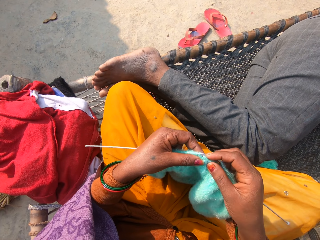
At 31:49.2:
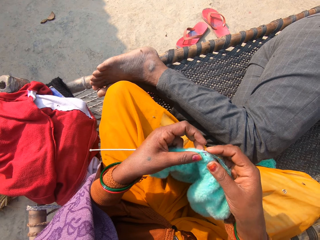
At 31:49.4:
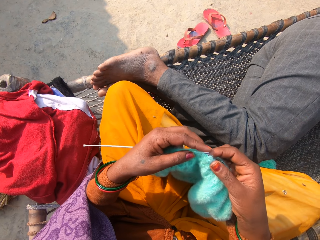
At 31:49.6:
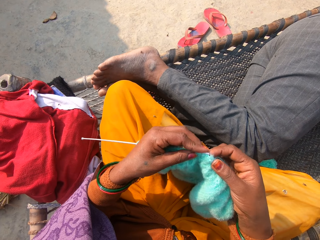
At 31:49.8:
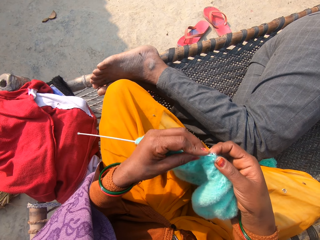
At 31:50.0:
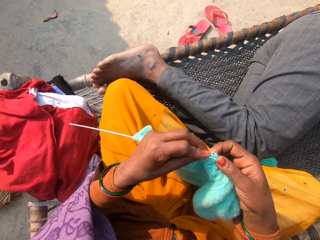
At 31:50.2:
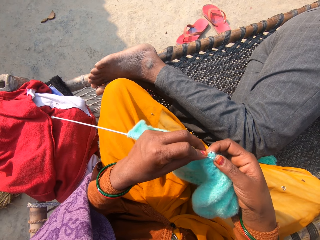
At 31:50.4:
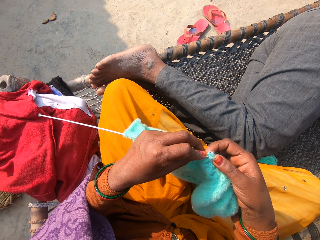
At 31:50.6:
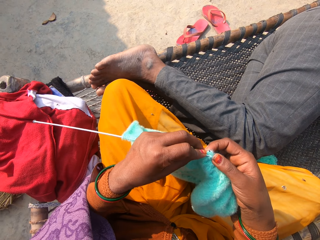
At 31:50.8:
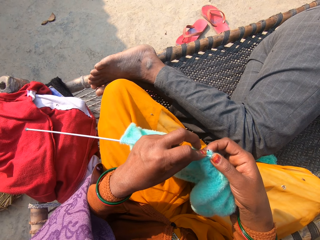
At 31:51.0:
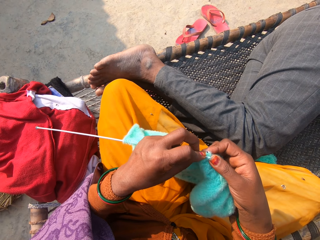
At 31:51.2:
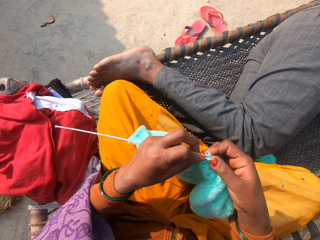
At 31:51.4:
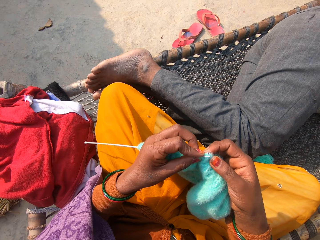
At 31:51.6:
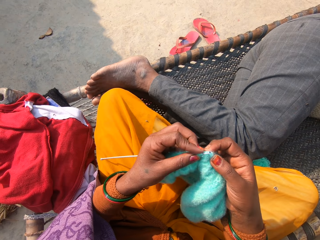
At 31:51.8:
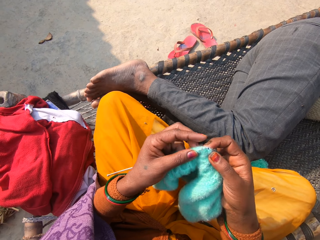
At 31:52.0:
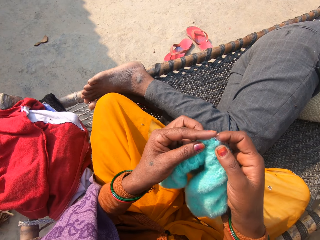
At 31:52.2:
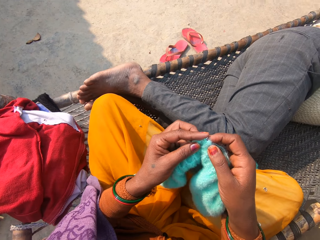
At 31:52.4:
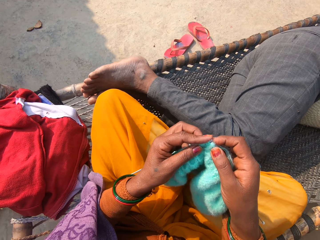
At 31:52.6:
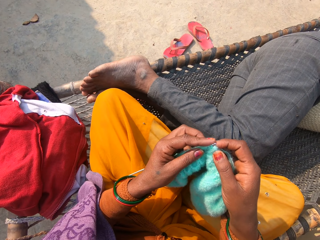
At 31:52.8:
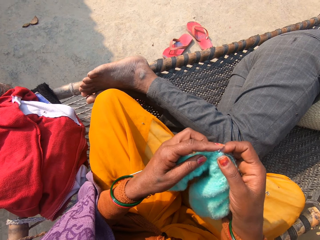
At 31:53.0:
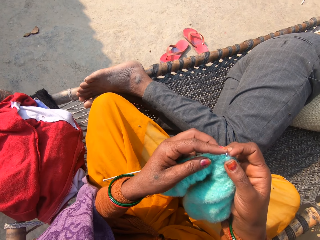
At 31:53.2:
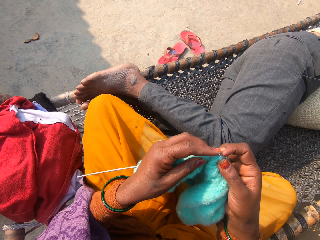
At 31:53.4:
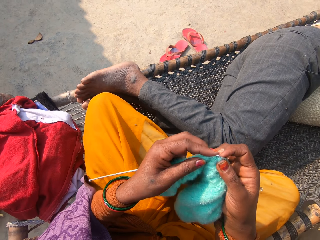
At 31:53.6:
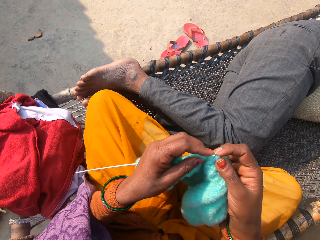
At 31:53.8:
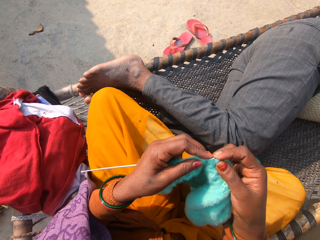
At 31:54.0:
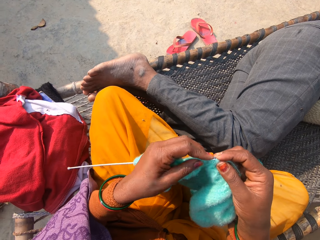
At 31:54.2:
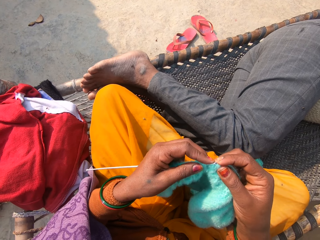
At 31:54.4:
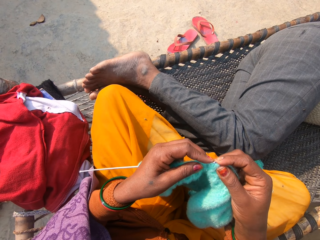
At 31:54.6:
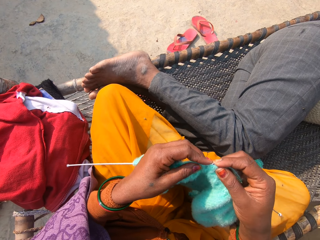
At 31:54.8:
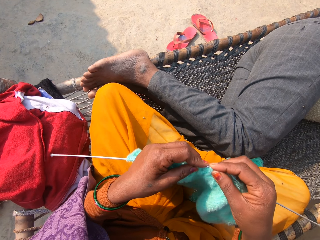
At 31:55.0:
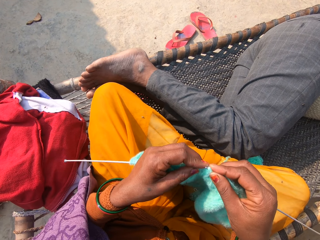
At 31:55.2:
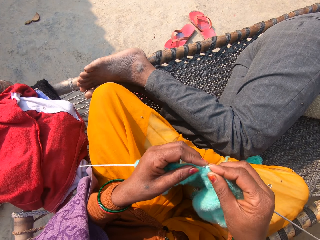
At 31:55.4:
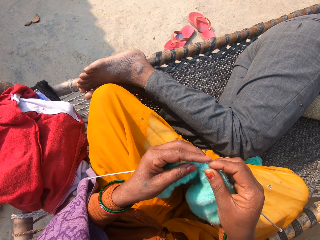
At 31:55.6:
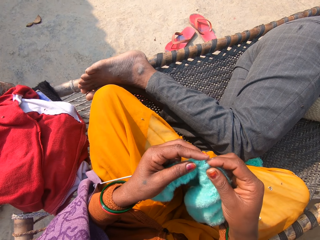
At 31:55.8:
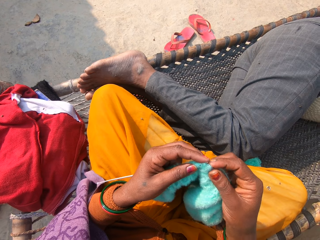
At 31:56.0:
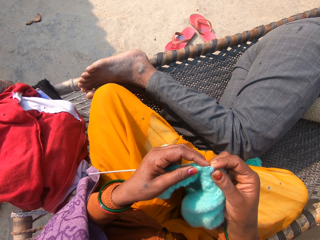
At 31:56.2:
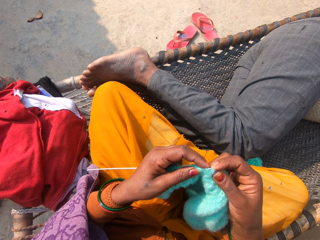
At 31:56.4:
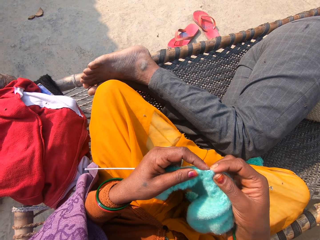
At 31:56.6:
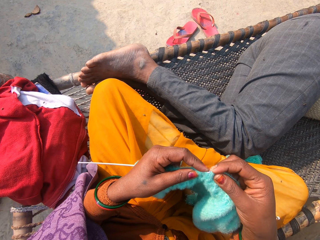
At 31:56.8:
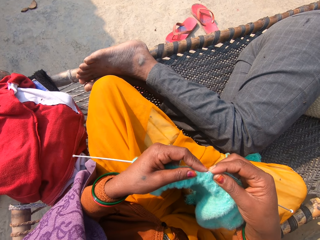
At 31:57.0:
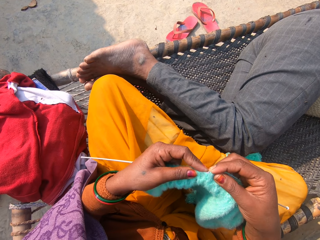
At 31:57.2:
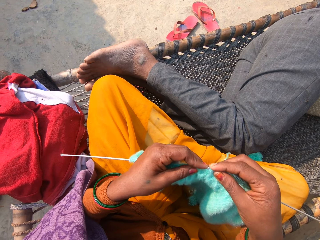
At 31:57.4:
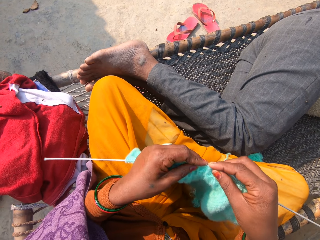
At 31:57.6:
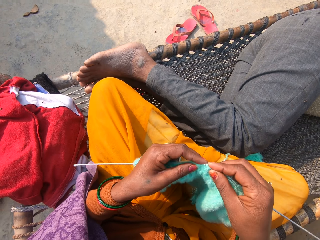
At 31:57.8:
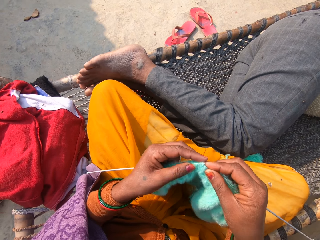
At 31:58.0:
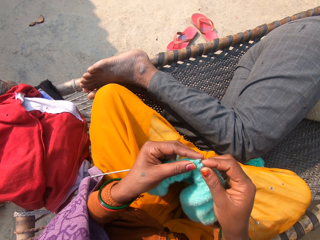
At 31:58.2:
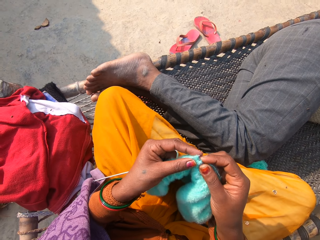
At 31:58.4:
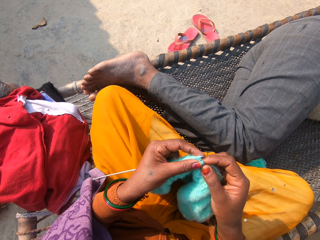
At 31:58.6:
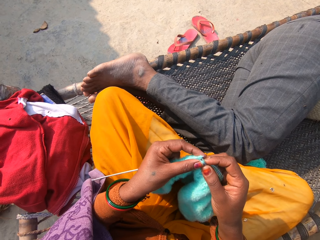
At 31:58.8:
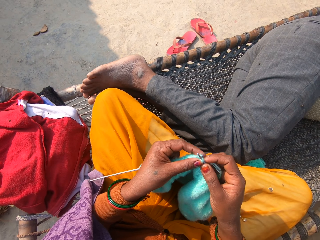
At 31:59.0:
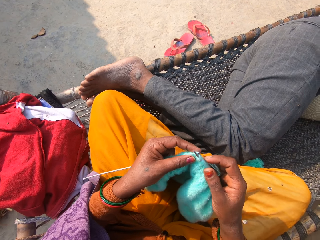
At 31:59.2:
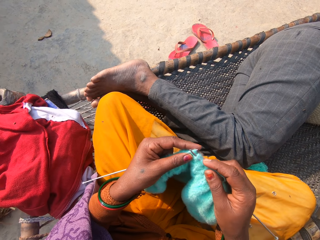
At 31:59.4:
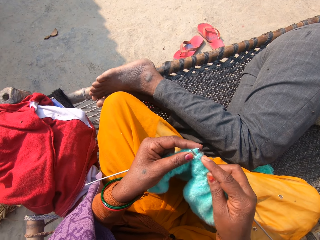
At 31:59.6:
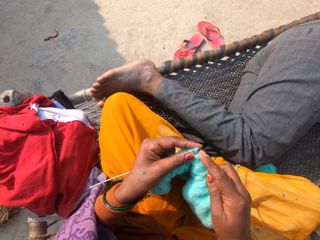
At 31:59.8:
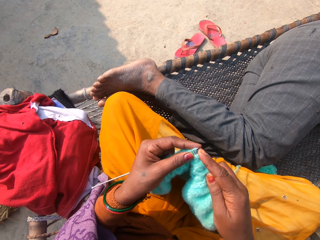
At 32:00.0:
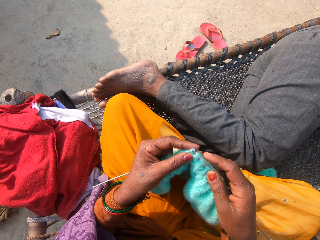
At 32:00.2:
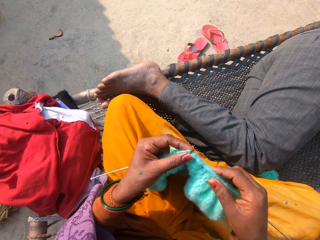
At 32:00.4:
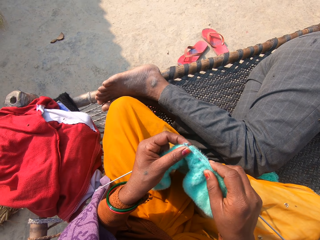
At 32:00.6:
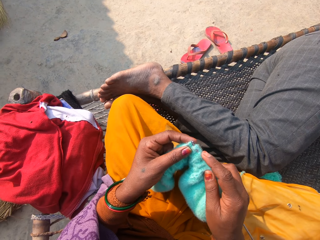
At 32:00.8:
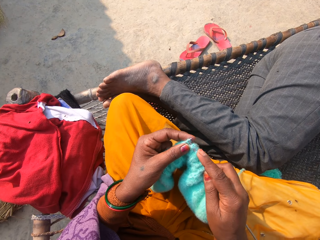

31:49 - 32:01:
The camera wearer adjusts the fabric.

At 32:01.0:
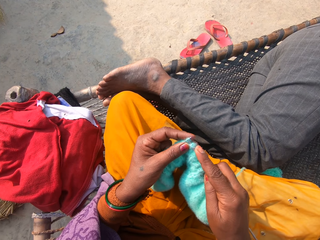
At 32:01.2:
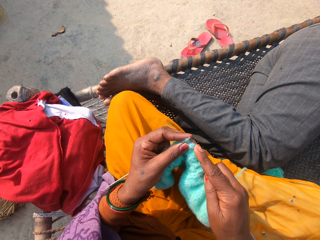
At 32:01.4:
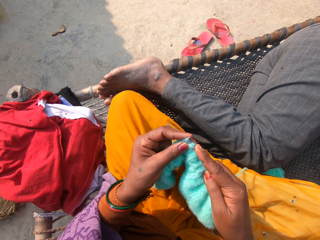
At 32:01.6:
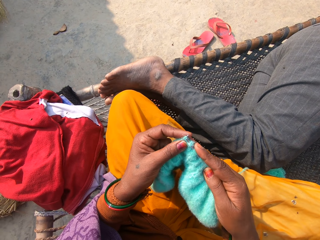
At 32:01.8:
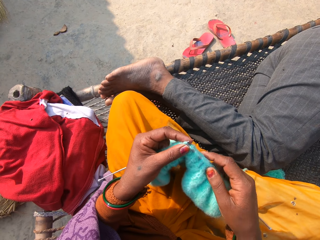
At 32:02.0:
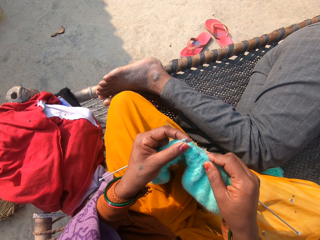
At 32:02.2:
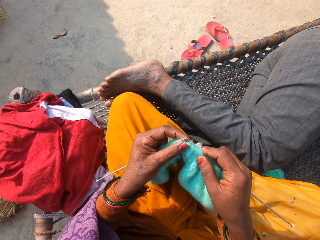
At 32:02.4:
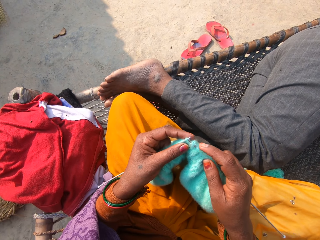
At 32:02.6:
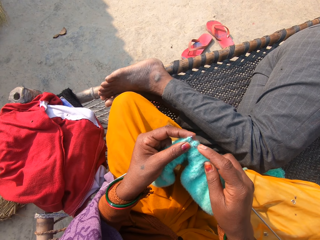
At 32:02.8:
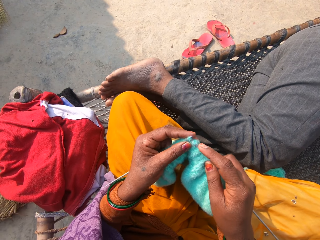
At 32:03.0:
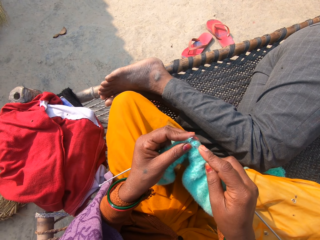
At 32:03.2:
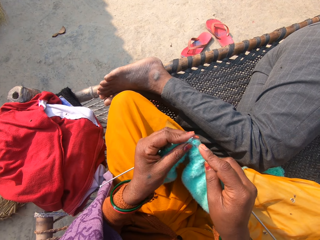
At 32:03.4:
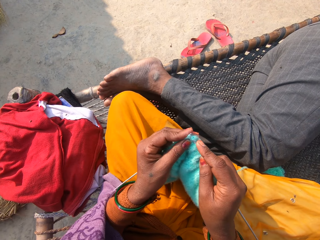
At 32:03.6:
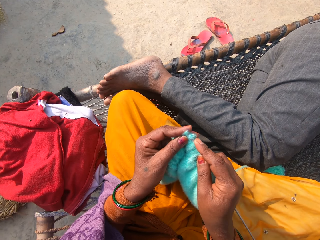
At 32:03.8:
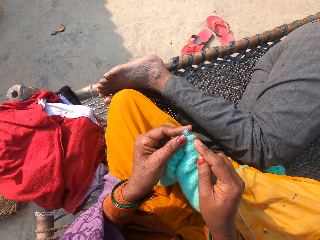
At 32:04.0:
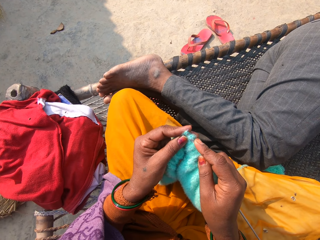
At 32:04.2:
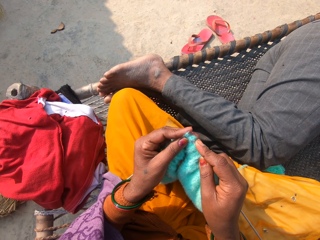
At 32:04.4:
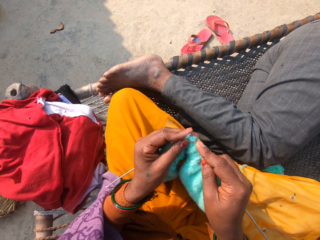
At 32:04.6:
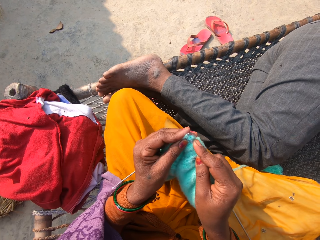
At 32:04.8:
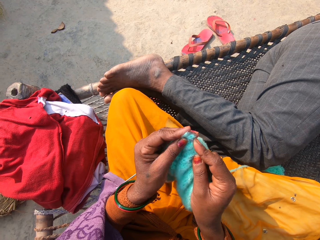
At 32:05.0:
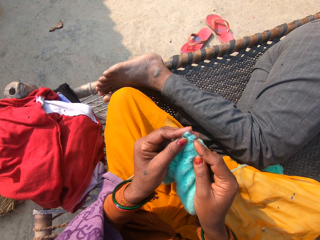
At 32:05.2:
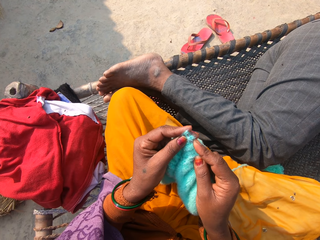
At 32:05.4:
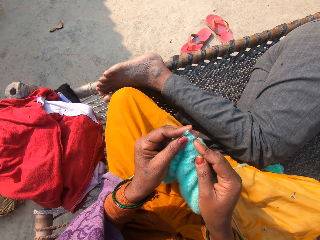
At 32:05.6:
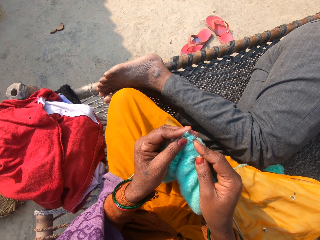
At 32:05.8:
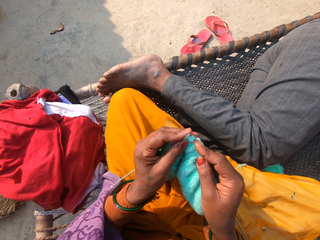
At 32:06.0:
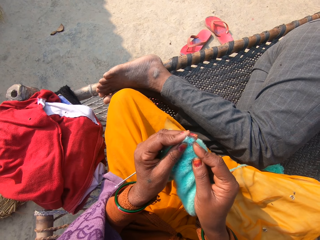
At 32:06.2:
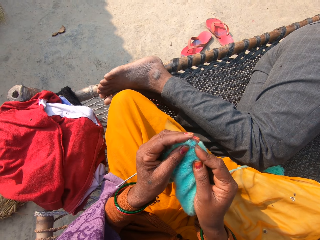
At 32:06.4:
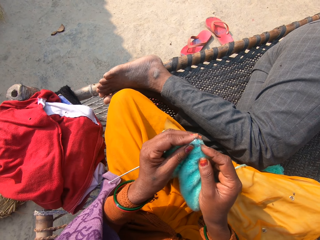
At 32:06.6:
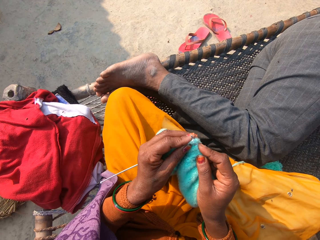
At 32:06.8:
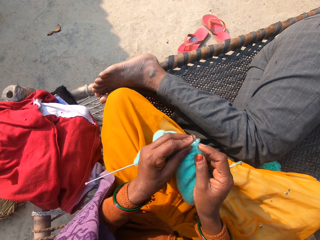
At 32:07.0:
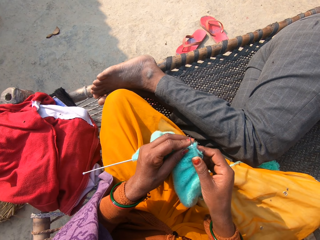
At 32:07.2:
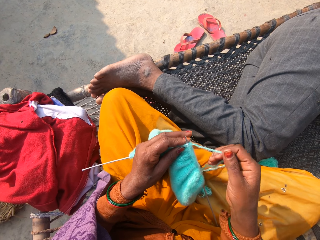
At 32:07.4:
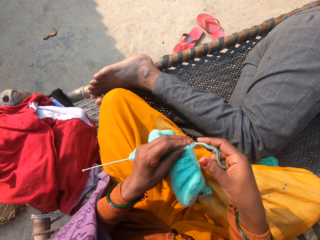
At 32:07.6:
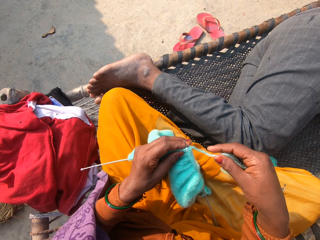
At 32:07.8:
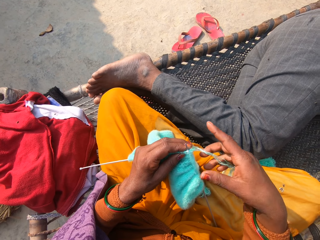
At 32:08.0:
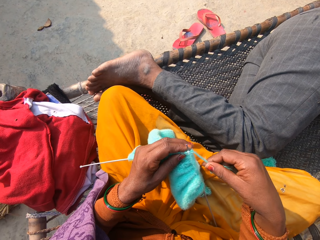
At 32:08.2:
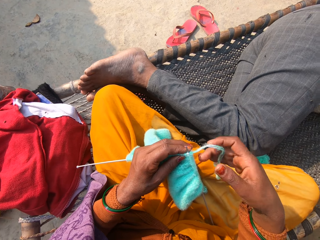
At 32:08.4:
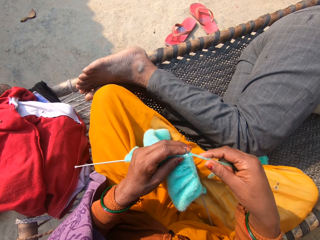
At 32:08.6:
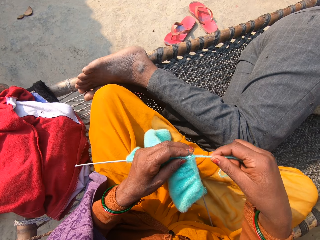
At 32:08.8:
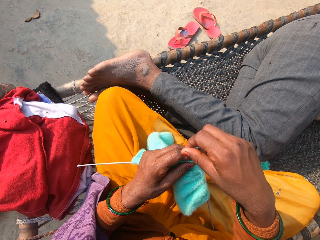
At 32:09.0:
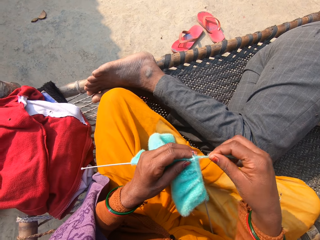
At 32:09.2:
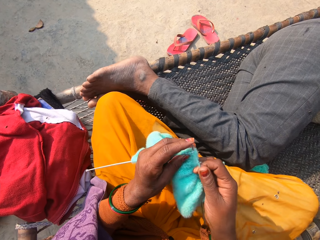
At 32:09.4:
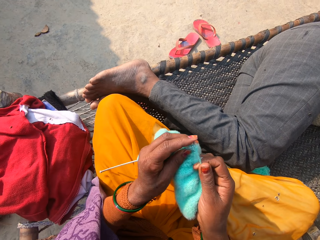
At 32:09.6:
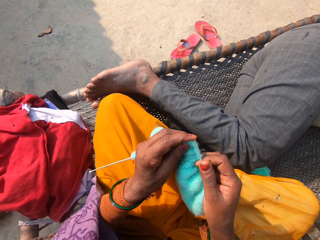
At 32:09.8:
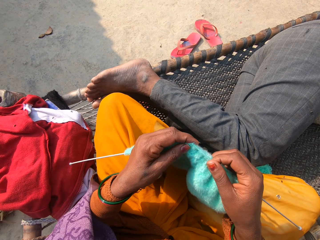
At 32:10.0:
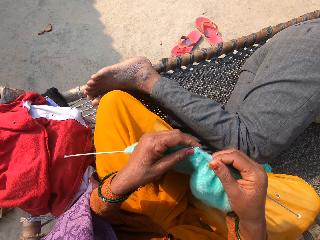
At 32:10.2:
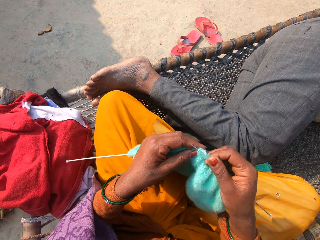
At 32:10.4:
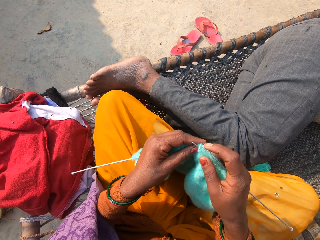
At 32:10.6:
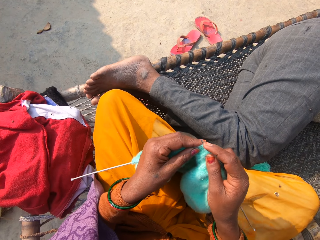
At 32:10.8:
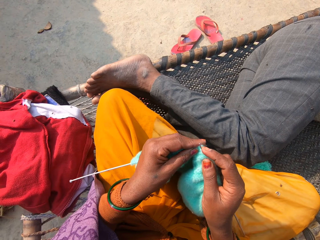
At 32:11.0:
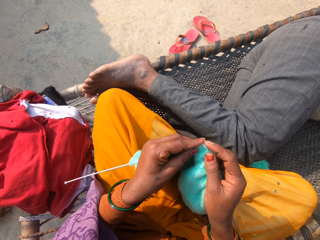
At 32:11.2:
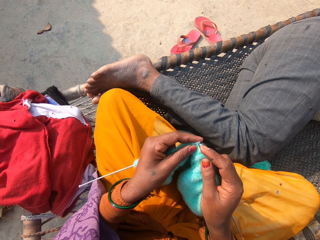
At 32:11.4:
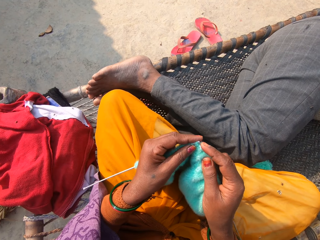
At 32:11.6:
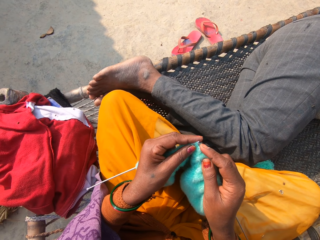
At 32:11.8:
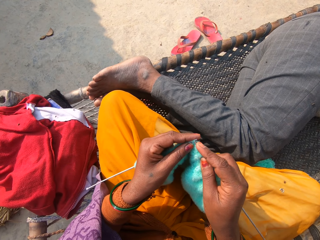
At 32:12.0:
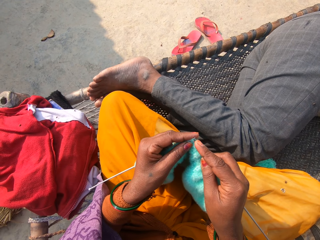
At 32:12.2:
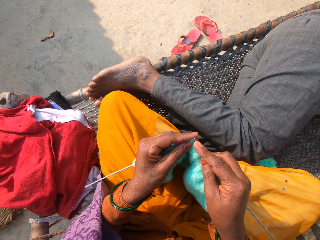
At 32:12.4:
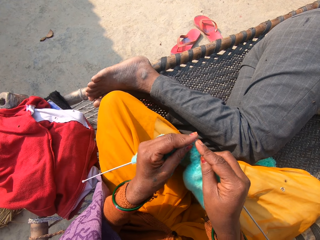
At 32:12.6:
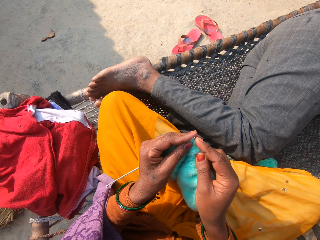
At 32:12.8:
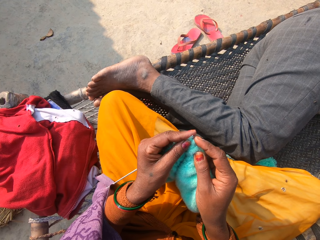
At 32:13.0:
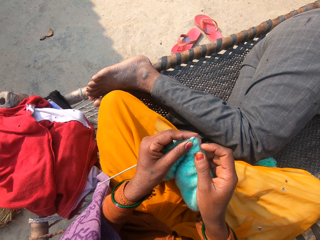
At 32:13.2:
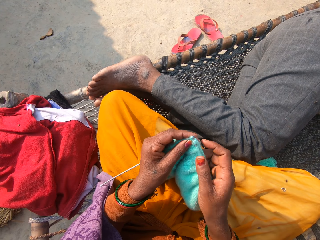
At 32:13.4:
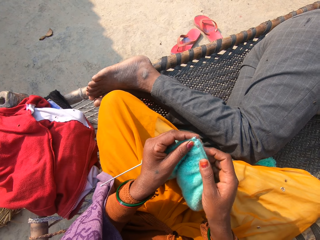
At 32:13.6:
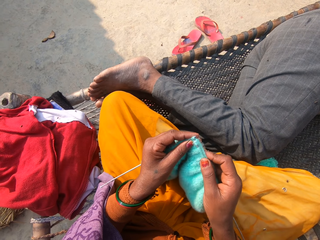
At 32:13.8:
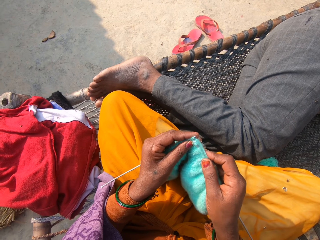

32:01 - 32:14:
The camera wearer adjusts the thread.
